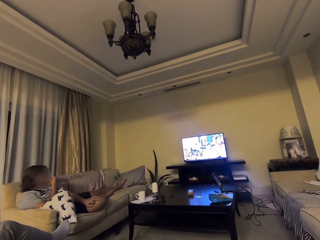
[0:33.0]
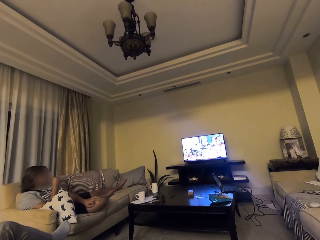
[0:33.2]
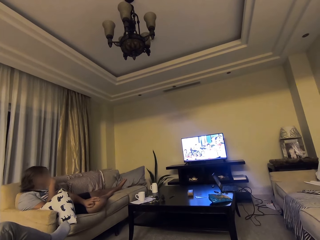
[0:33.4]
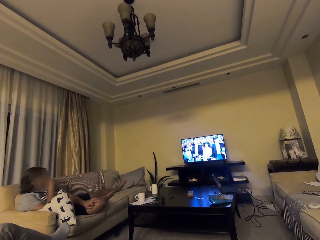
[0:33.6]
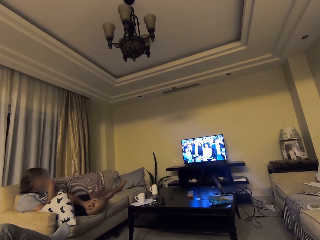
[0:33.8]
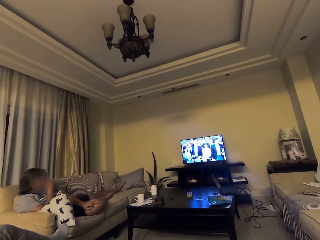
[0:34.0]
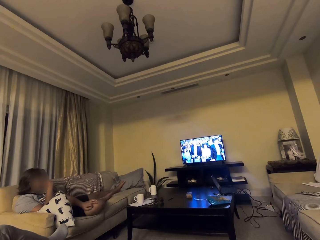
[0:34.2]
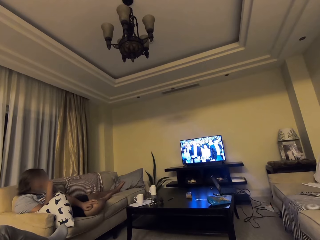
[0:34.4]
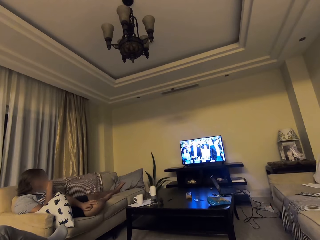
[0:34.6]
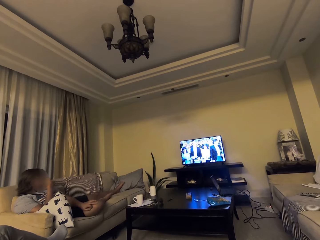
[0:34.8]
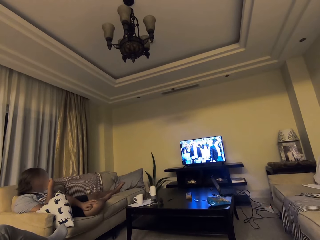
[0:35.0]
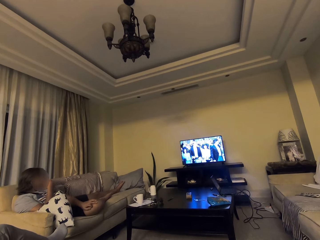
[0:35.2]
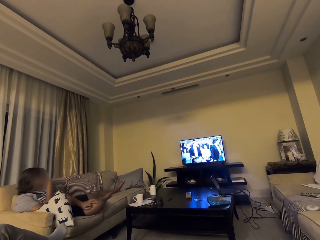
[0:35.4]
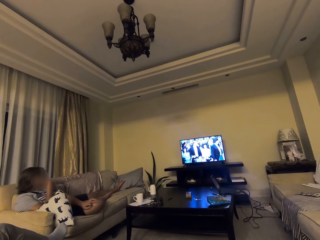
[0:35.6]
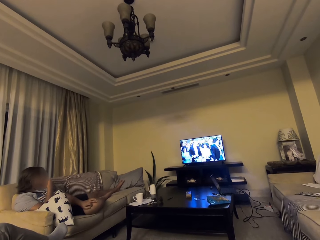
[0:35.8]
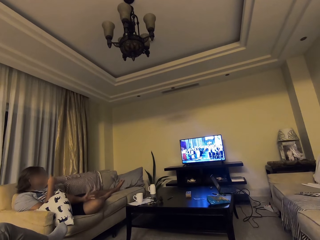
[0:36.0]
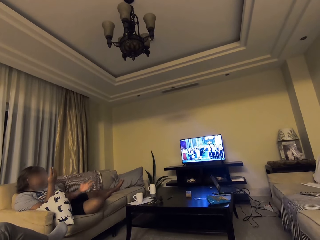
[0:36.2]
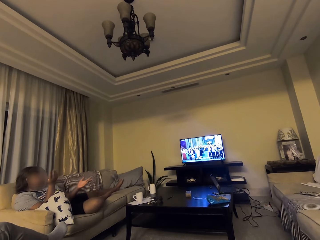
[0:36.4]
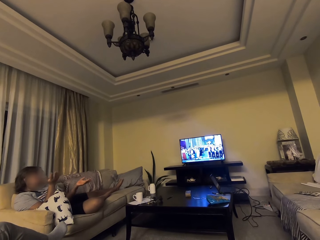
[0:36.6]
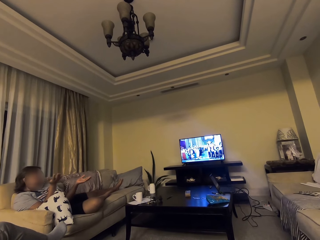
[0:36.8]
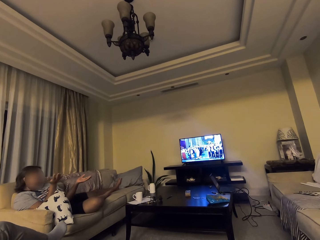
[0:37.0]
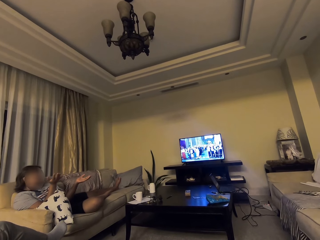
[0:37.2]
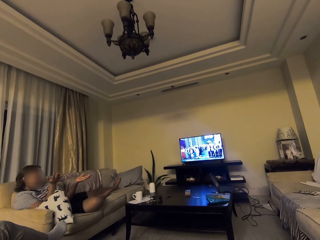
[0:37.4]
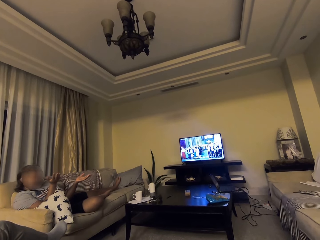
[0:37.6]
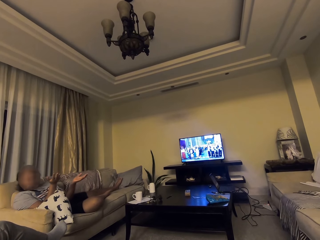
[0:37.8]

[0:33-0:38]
A man demonstrates with both hands.

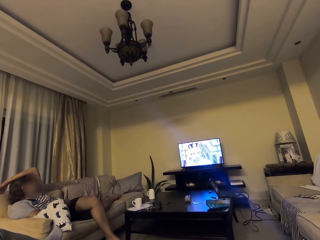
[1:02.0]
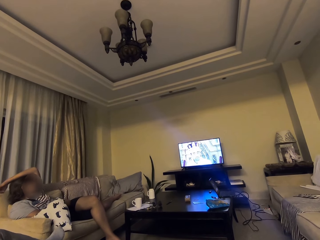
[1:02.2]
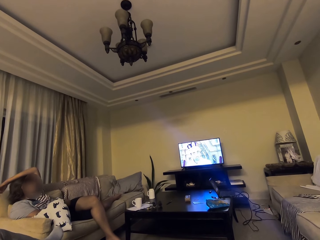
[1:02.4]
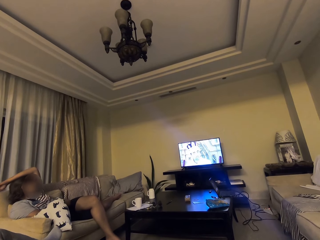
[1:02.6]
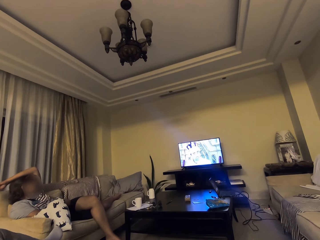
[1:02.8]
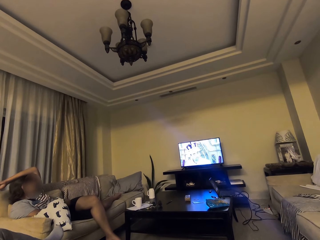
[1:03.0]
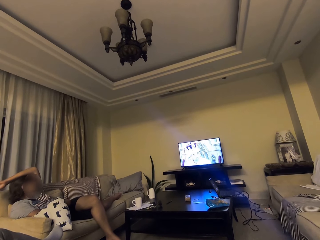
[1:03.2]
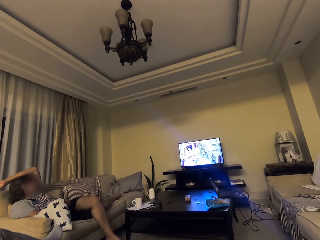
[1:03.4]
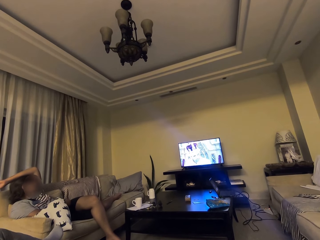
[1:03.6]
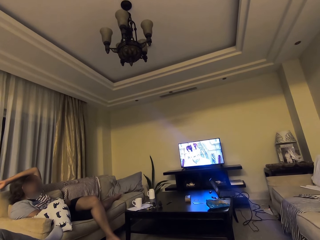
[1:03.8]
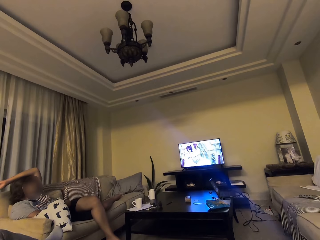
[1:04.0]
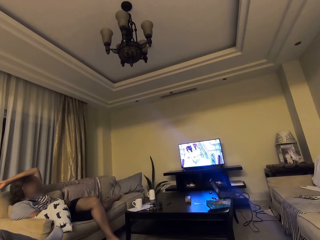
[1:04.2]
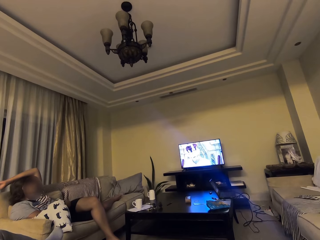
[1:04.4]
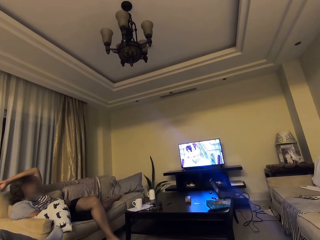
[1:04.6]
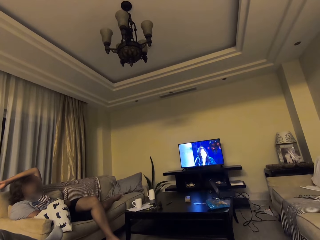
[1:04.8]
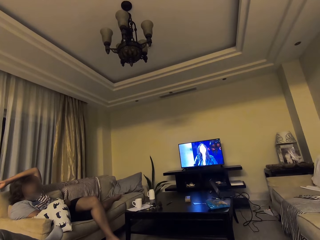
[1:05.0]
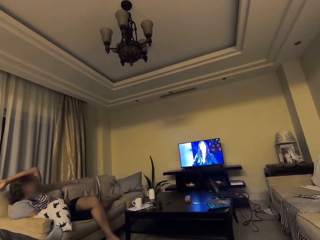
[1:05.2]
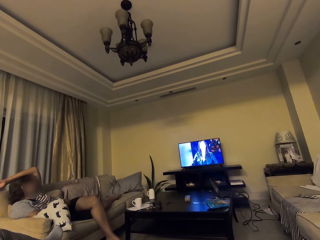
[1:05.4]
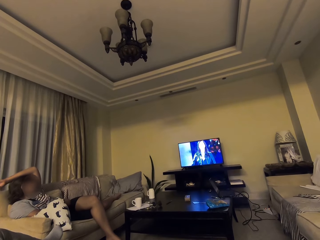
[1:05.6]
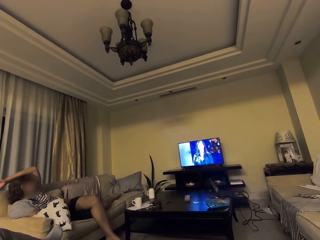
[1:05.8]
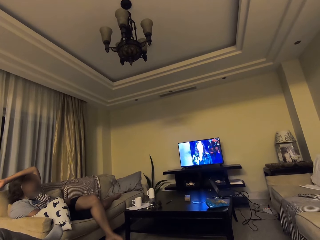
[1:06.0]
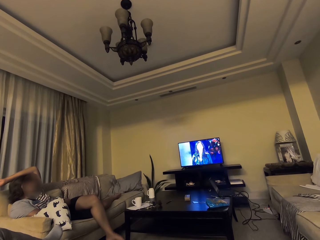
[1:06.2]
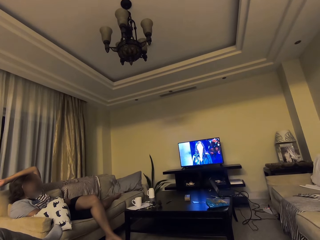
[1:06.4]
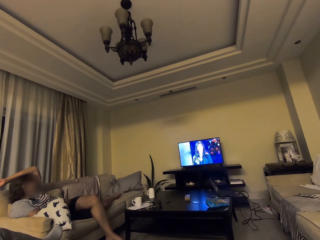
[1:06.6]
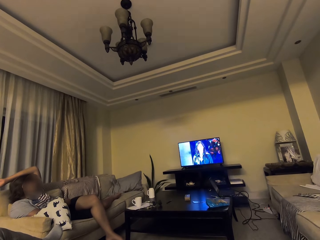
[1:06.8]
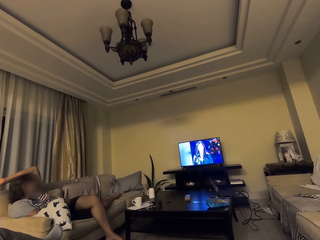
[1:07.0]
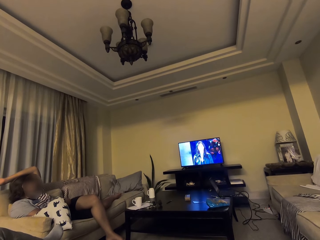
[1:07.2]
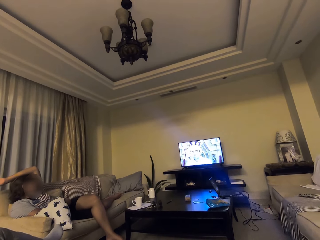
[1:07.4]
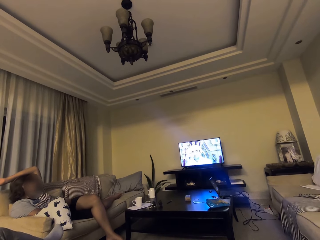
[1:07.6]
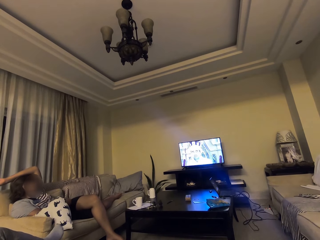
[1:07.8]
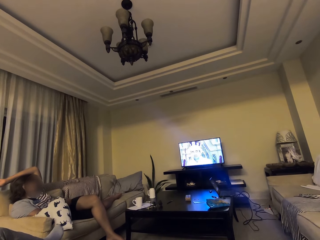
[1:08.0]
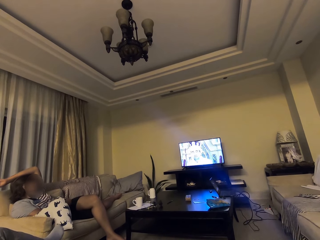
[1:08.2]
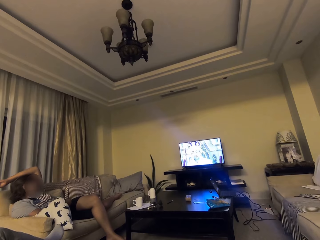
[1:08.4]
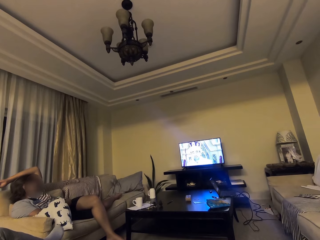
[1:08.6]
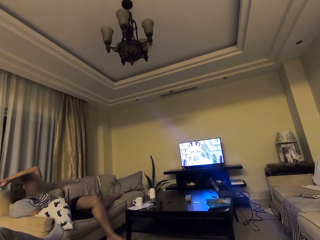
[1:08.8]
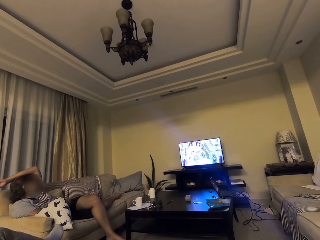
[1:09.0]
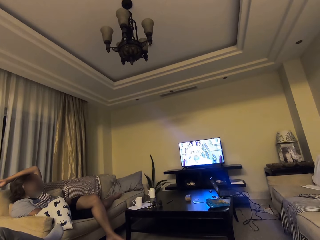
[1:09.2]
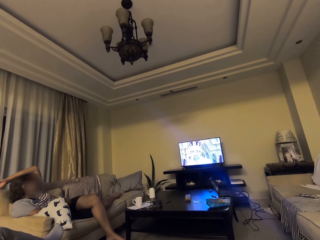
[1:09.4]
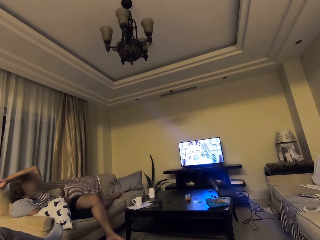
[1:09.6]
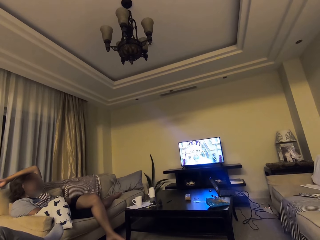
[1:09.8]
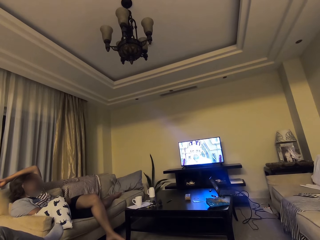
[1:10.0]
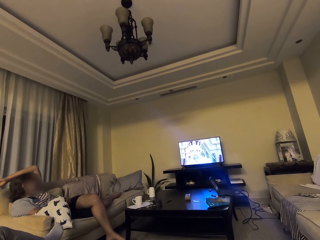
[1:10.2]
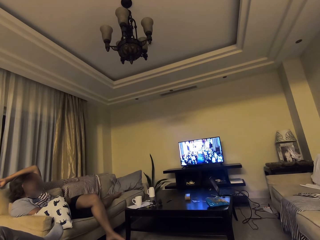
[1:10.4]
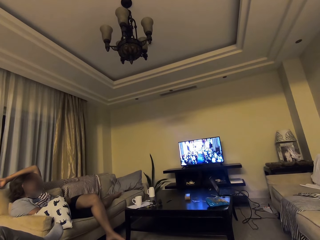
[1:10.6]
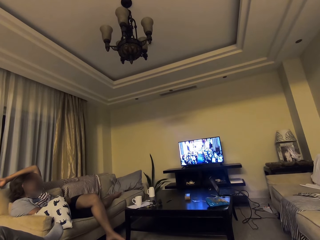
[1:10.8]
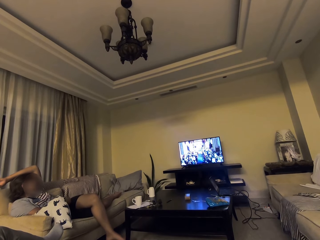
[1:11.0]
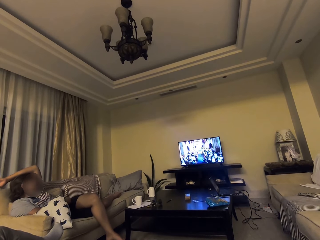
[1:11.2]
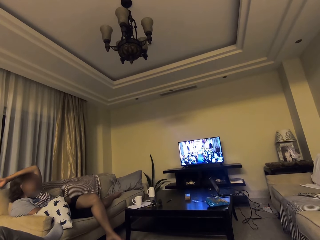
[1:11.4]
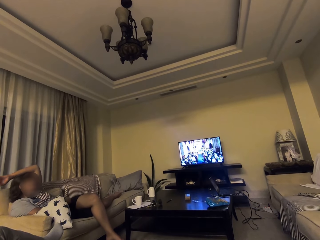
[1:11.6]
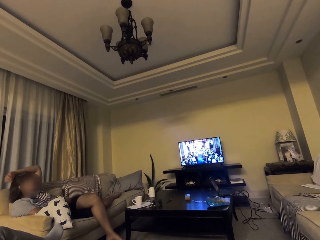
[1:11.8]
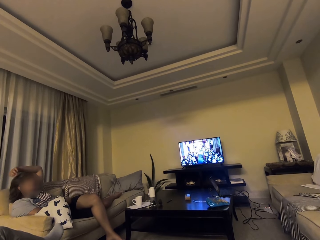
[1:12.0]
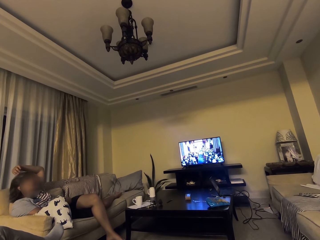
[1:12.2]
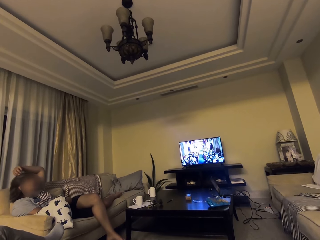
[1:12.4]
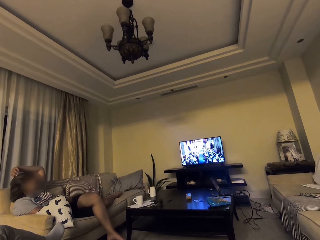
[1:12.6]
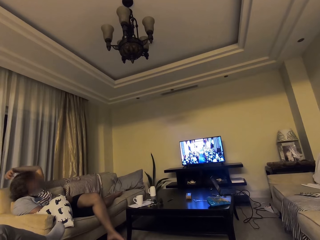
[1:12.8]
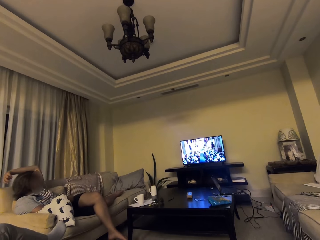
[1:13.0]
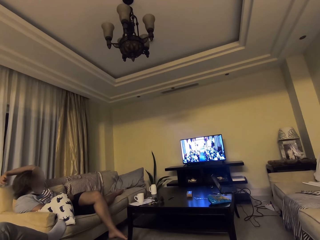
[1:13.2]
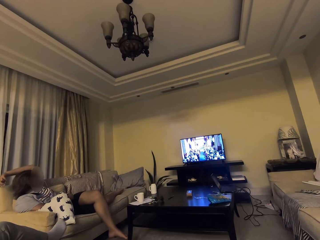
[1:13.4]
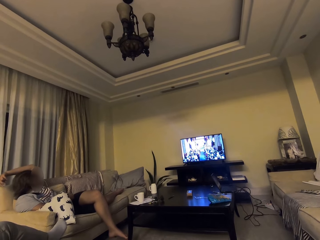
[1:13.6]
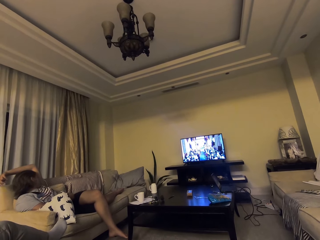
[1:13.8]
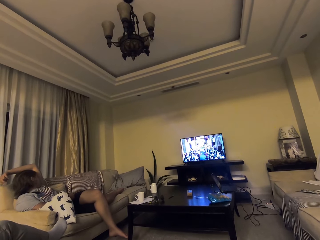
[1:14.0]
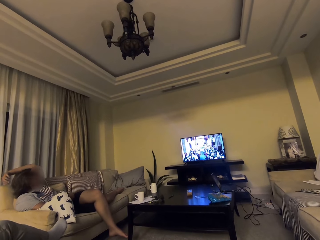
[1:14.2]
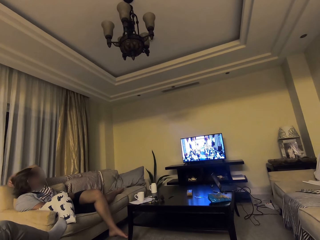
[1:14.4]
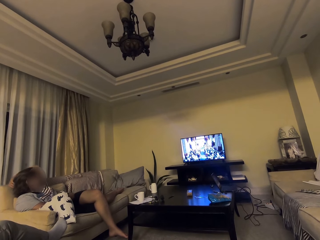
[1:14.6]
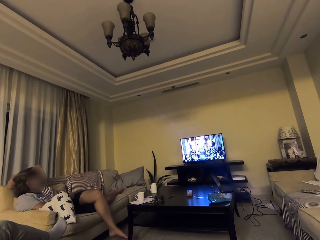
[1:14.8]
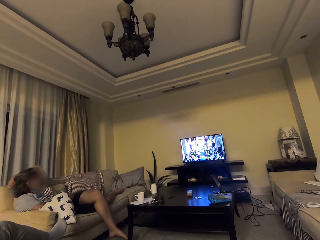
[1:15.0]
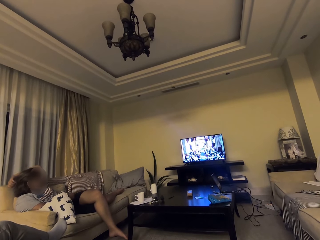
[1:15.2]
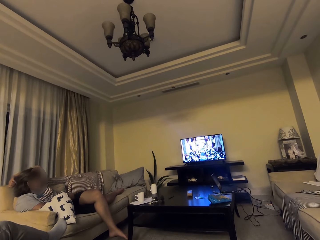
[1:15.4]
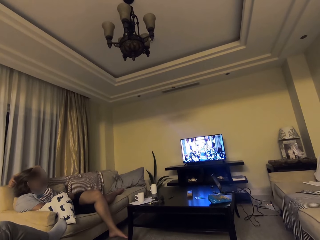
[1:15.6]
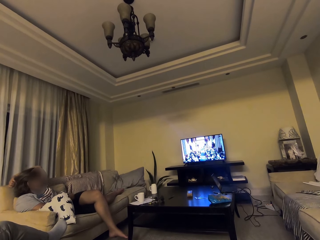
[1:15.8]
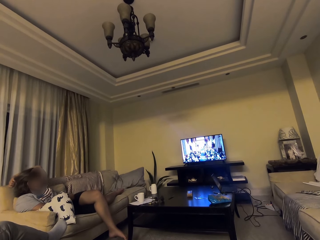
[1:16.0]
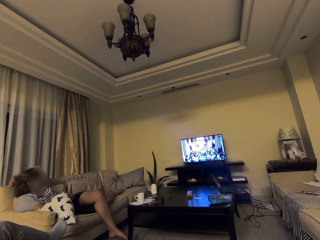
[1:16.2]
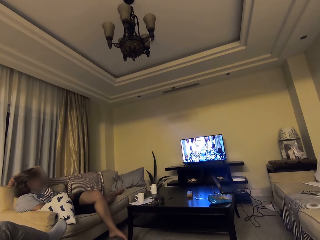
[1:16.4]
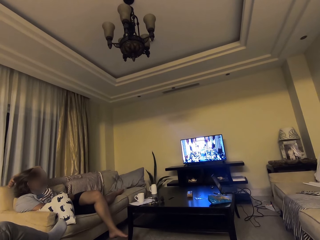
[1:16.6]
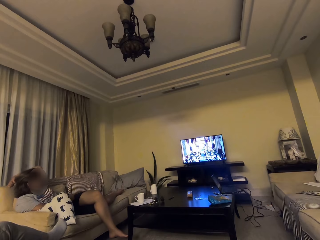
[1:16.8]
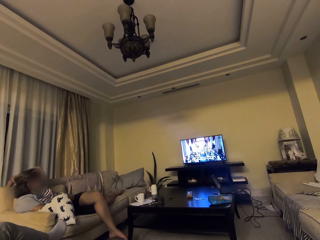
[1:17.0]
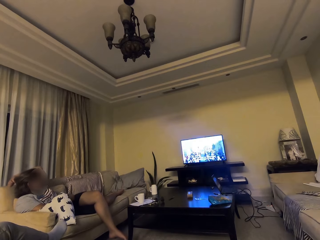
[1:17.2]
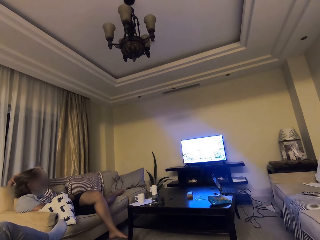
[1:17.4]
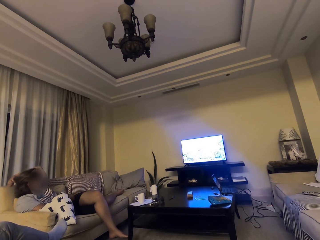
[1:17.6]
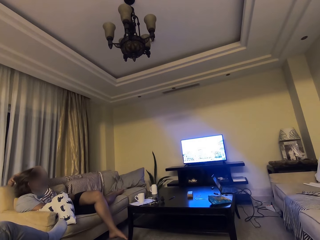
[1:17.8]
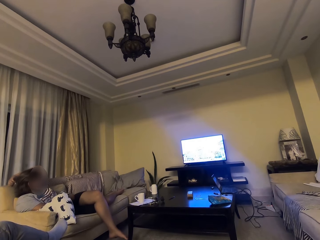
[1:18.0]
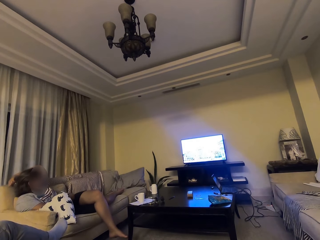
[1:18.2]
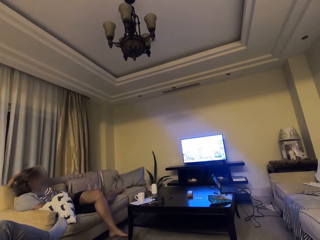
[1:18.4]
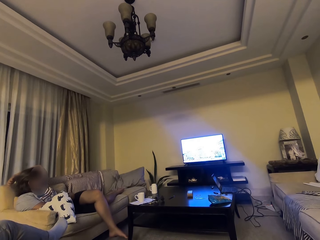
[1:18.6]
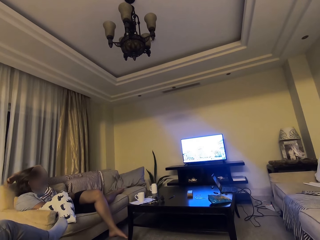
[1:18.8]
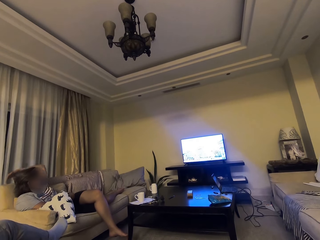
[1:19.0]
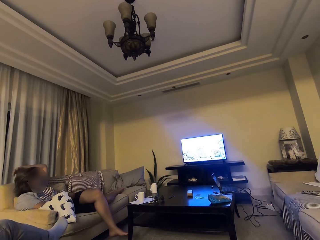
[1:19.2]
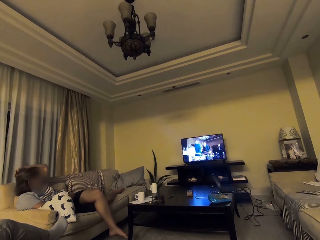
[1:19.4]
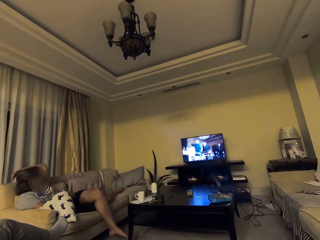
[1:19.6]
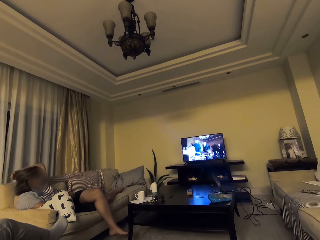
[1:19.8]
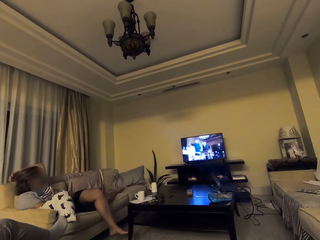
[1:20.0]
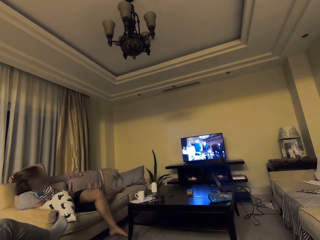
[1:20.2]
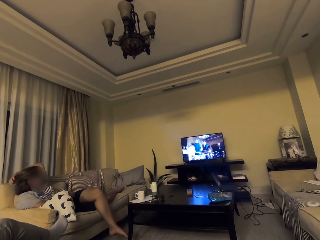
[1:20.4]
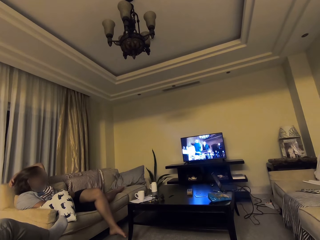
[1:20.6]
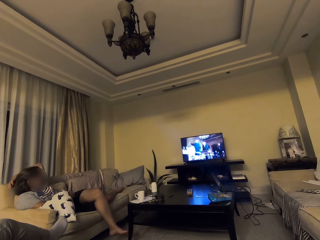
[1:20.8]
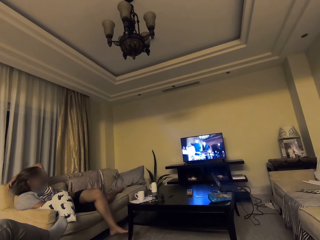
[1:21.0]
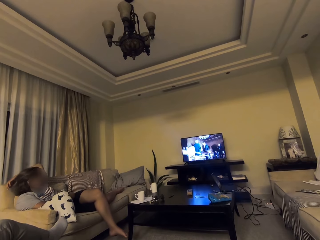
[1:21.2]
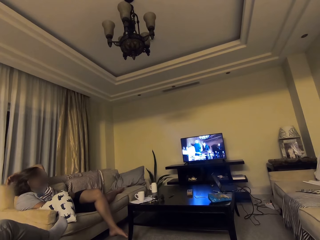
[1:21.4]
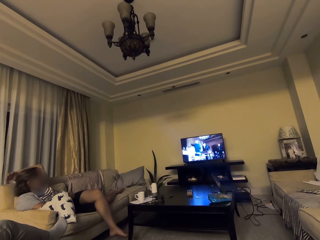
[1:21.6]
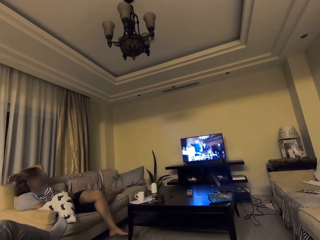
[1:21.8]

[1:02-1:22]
The camera wearer watches the TV. A man watches the screen. The camera wearer talks to the man.
